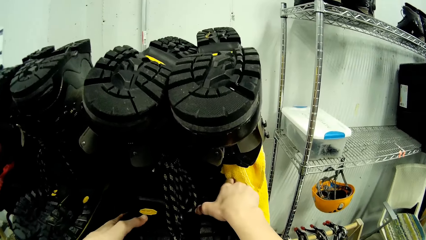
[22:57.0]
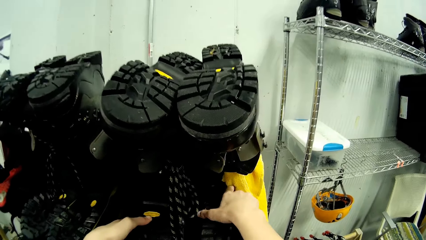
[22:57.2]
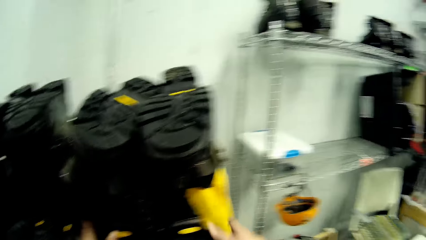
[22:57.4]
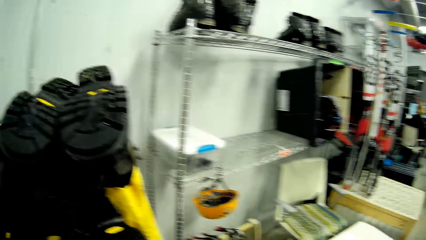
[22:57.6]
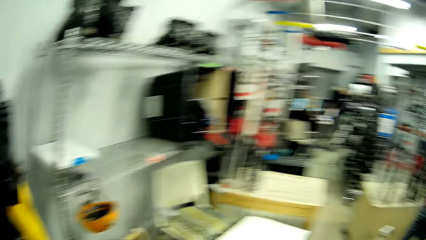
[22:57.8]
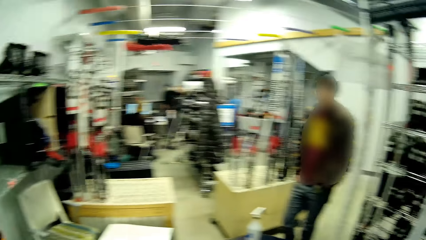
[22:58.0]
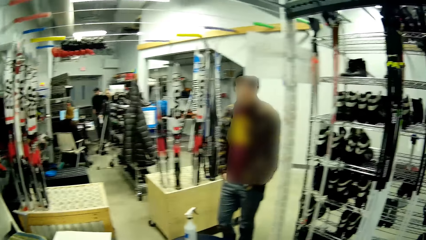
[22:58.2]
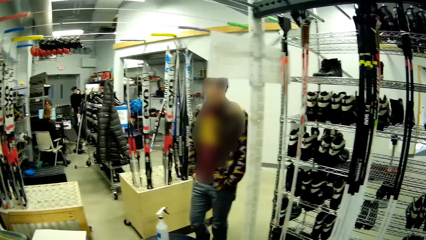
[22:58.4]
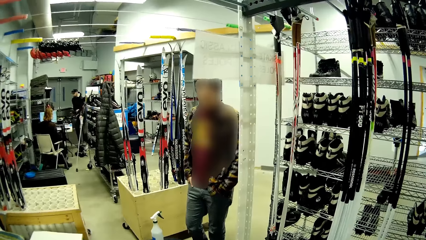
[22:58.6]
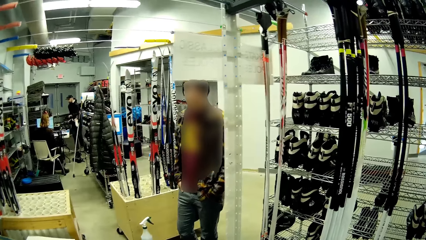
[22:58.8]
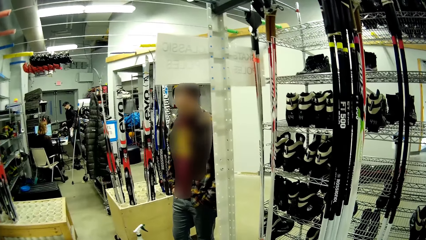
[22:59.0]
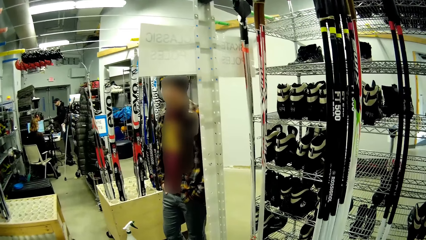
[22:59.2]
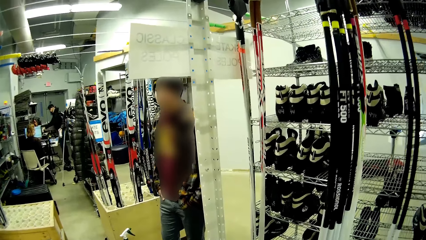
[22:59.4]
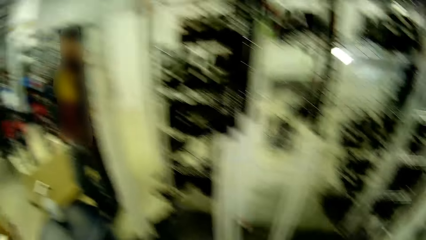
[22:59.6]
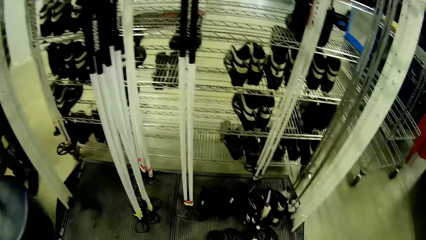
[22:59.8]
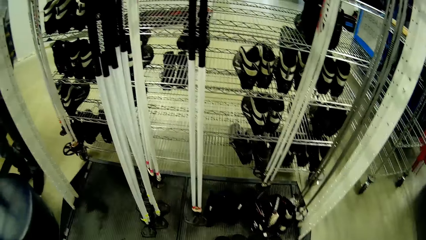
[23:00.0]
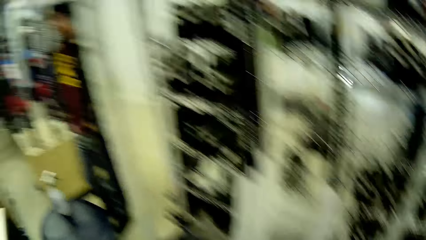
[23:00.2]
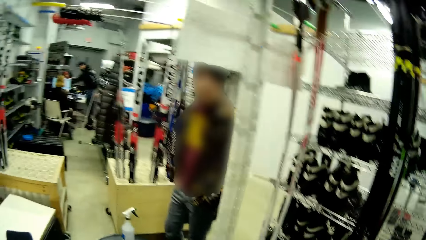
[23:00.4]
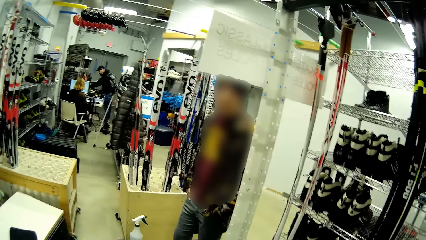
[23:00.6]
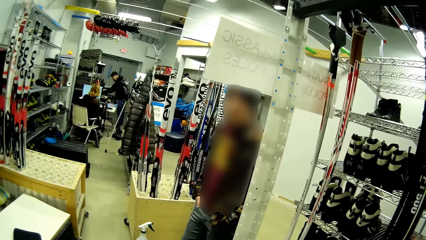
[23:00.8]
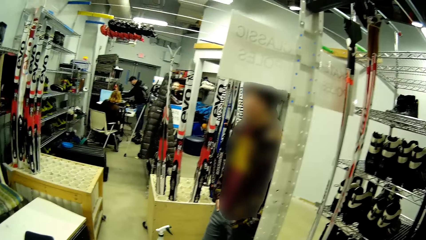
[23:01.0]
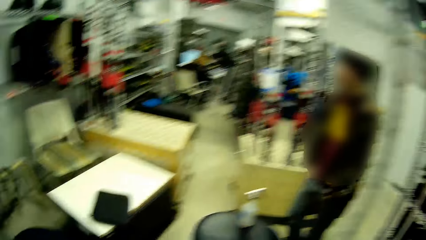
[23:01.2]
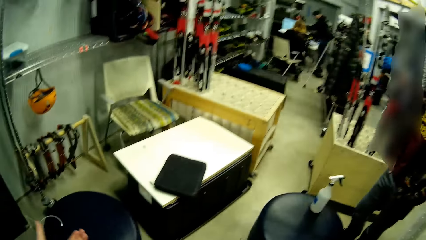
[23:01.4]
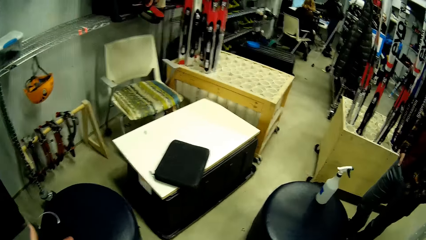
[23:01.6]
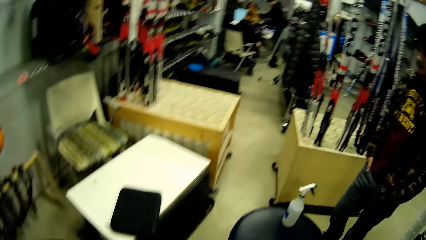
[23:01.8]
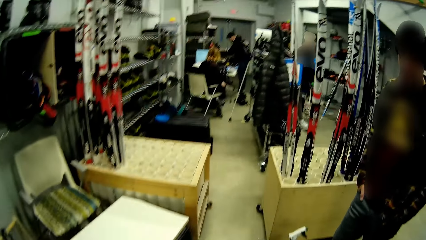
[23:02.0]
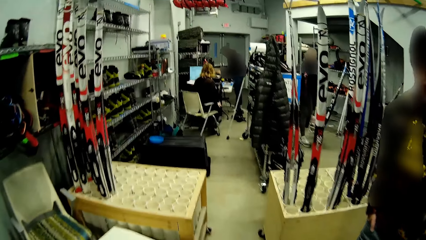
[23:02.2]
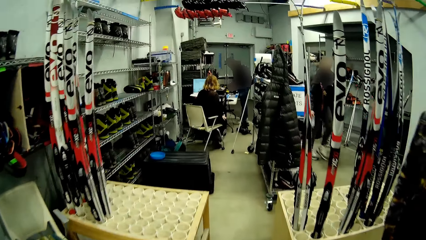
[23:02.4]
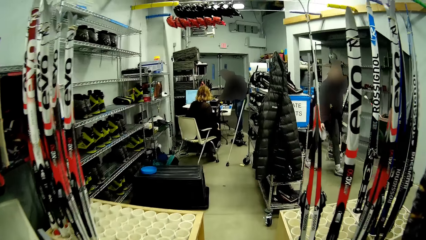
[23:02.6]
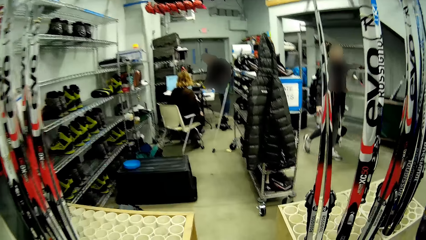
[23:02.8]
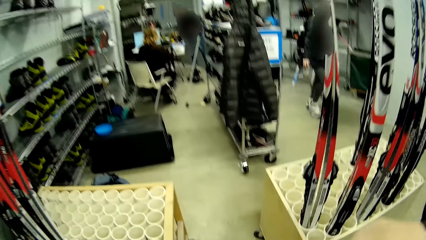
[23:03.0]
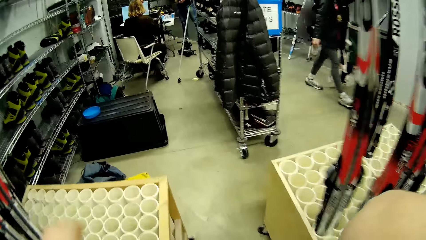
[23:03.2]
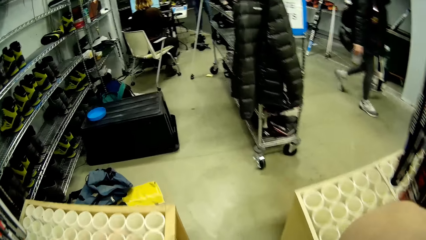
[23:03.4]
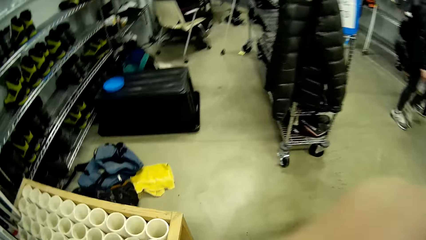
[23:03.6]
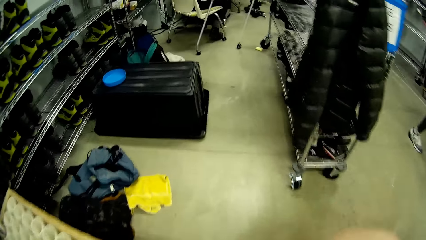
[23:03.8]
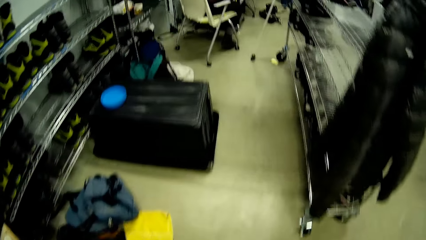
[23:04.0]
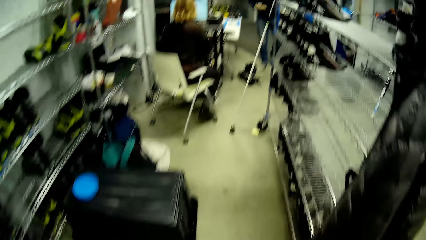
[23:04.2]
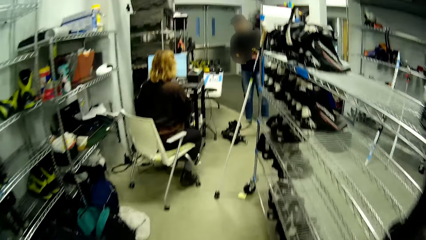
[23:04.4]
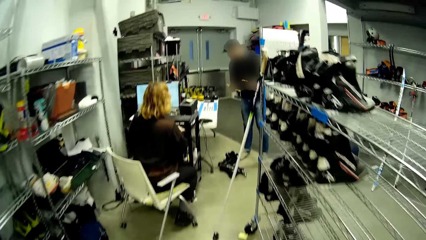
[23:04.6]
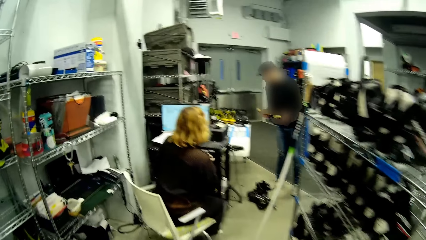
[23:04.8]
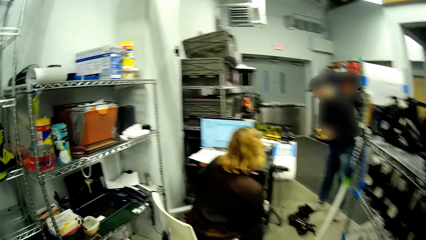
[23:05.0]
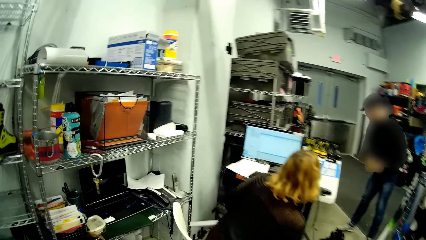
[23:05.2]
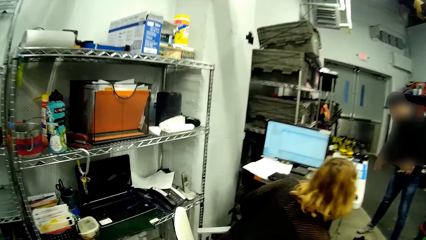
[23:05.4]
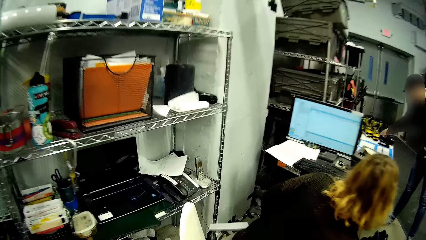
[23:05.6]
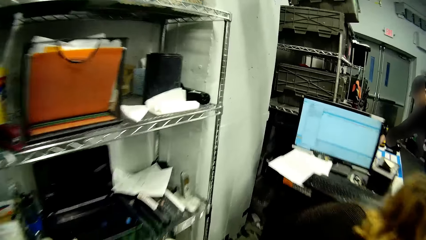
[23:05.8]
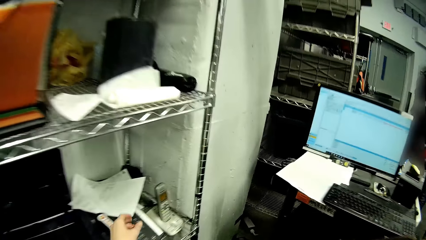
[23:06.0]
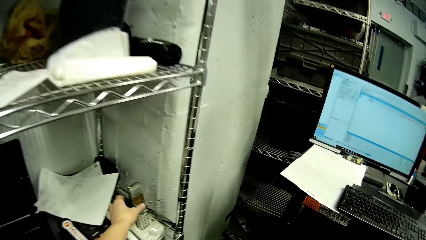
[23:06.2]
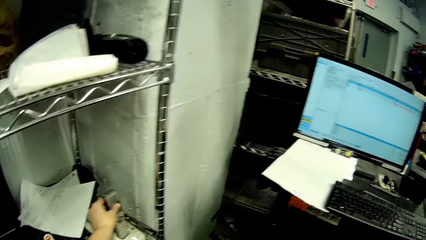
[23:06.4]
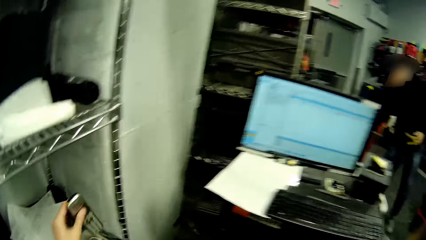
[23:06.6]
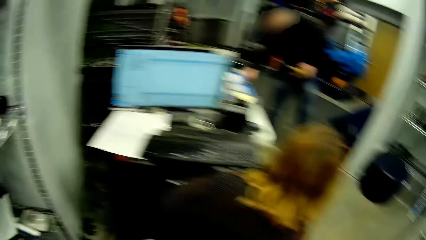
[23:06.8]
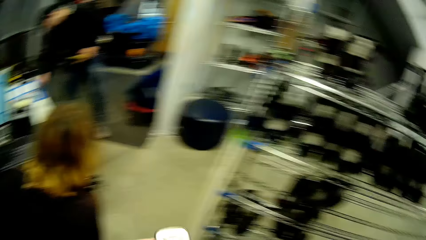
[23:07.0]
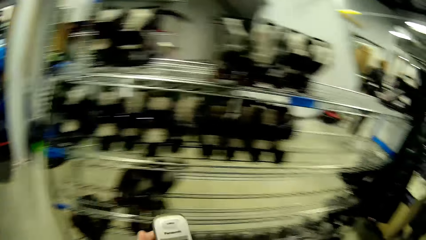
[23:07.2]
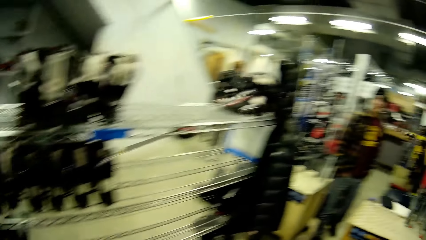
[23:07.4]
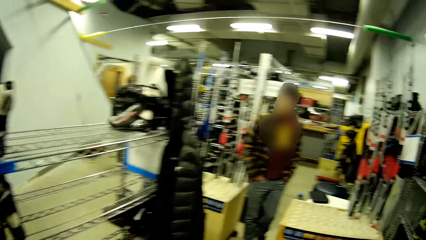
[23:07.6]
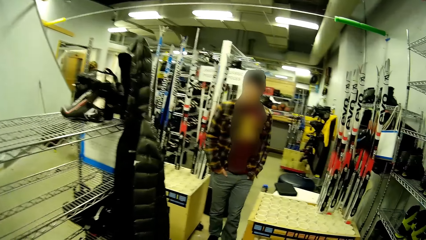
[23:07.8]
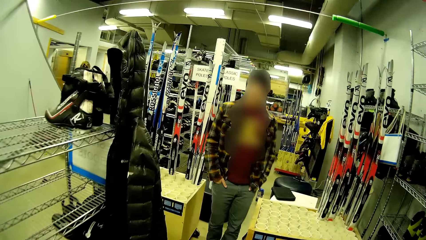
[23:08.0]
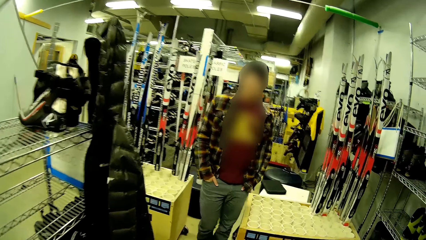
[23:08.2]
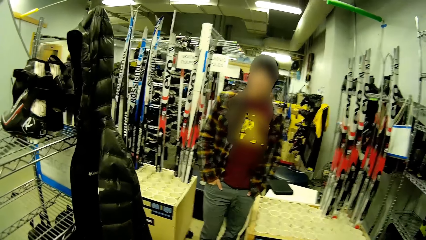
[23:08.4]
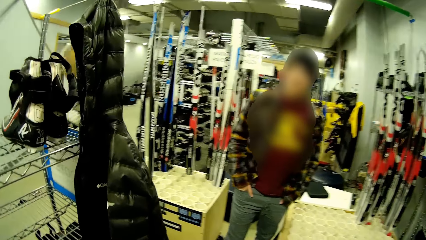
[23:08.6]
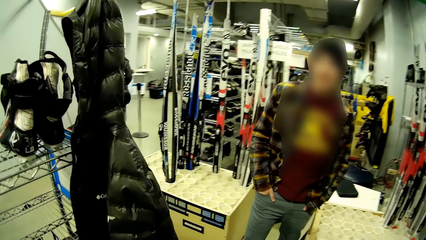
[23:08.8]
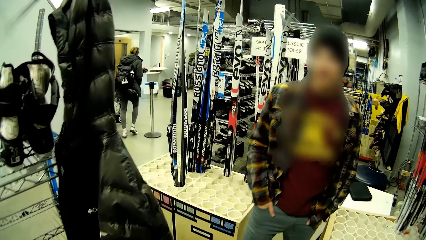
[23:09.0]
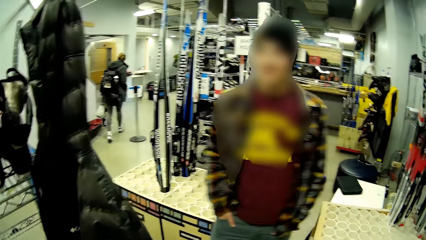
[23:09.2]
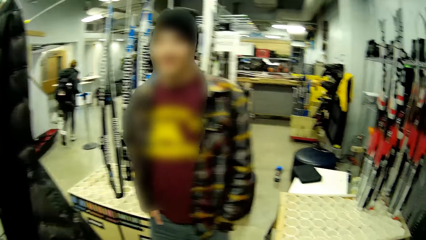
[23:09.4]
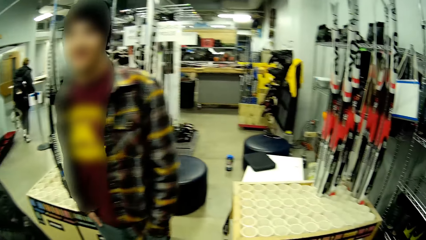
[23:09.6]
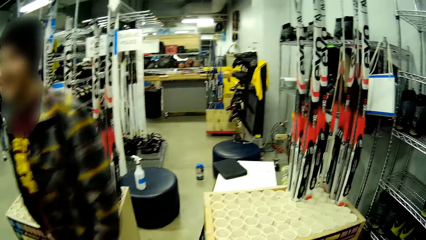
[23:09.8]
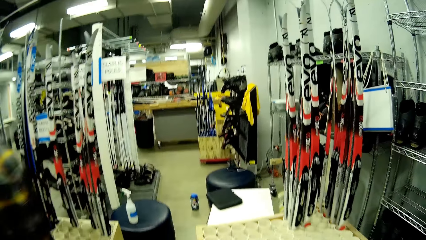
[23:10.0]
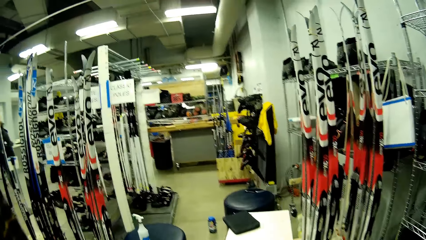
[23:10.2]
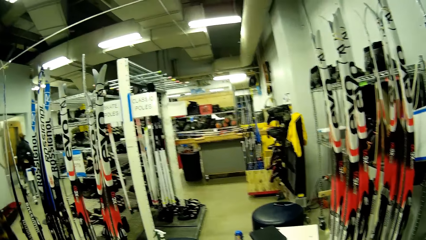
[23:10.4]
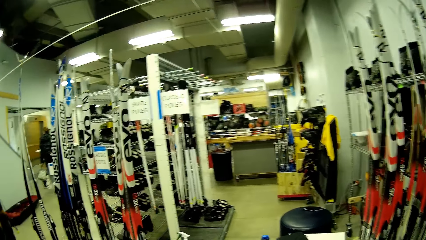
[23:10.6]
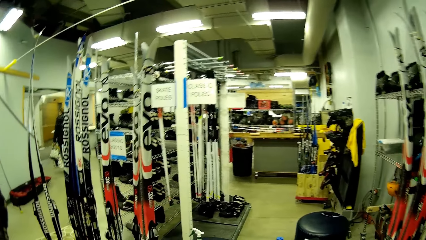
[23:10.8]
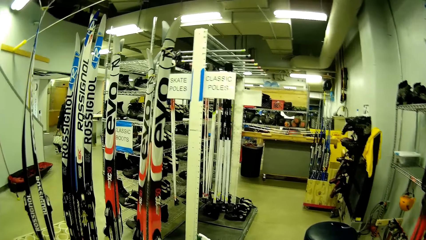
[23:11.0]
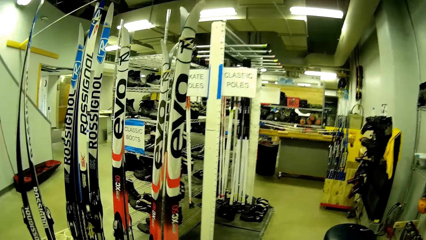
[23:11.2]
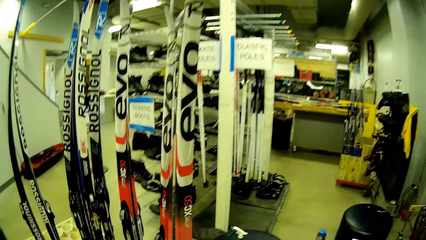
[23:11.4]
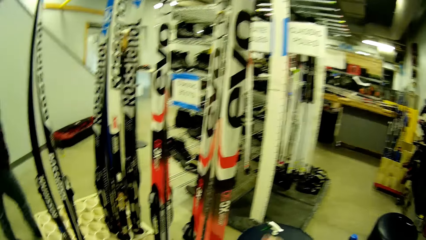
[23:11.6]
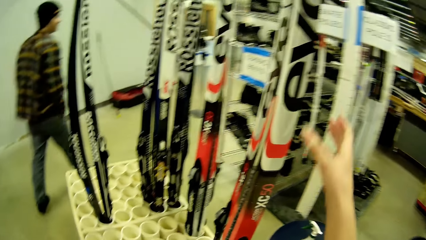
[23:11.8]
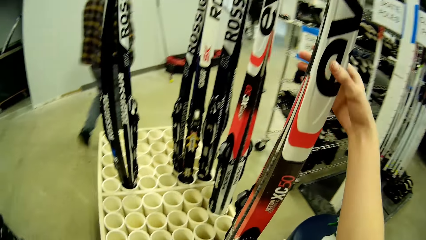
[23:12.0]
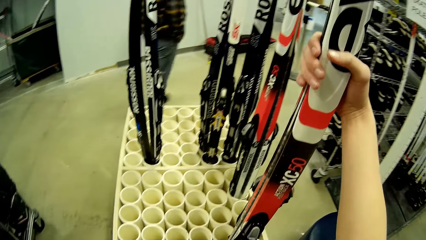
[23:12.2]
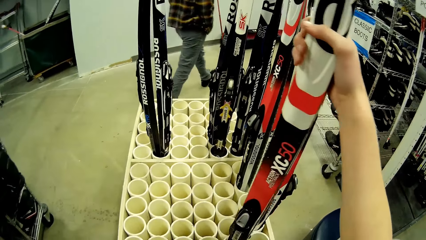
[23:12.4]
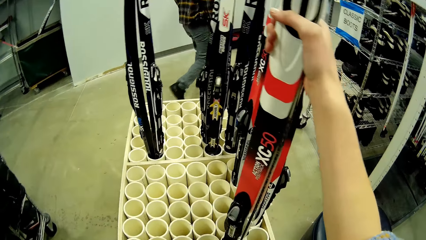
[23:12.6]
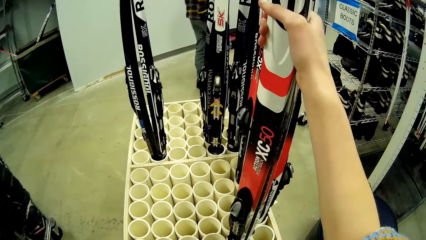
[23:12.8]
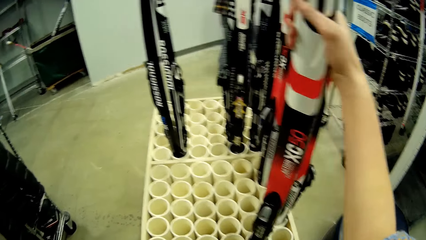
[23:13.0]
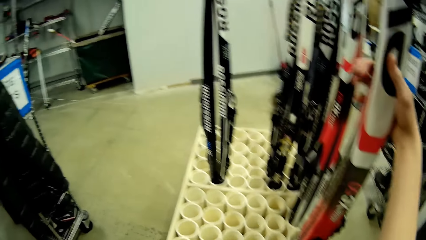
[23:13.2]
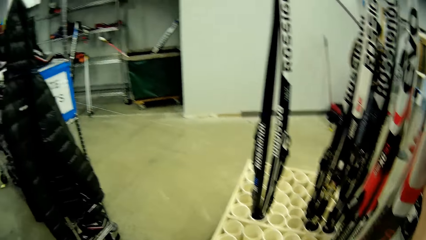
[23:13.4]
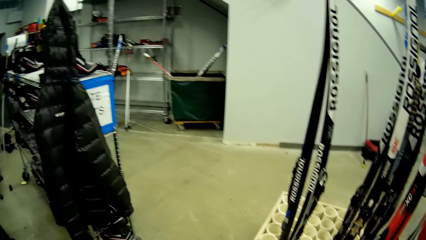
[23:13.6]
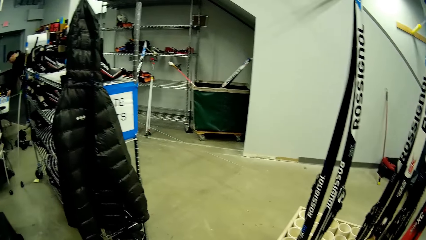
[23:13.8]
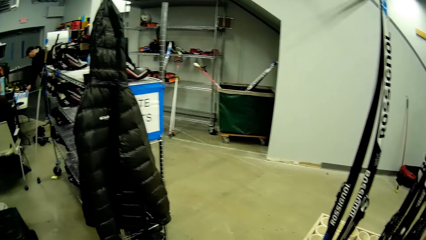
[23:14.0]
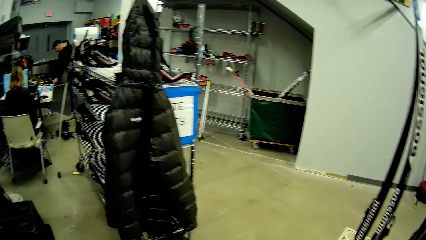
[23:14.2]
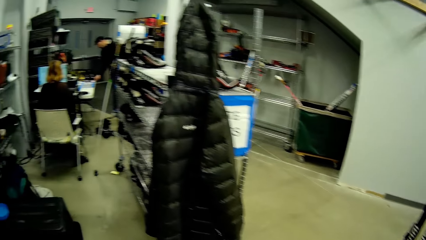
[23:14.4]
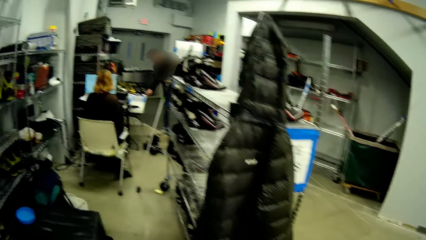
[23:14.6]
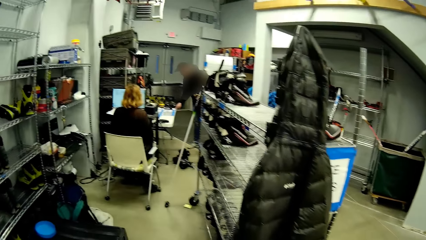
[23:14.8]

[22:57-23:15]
A woman presses a desktop on a table. A man stands near another woman. The other woman sits on a chair. The camera wearer looks around. She points a finger. She walks towards the first woman. She walks towards a shelf. She picks a phone in a rack with her left hand. Another man stands in front of the camera wearer. The camera wearer walks past the other man. She holds a skate pole in a rack with her right hand. She moves the skate pole with a hand.
